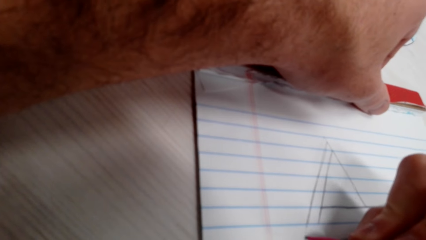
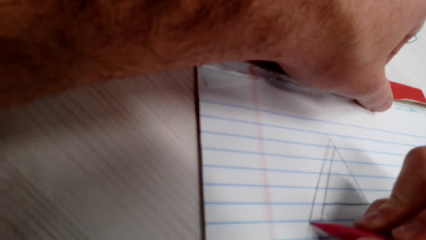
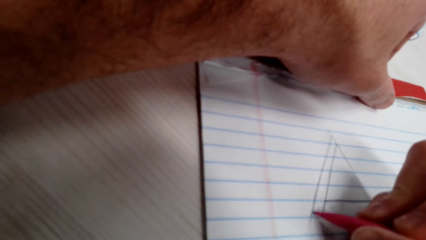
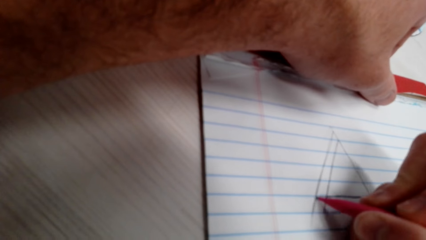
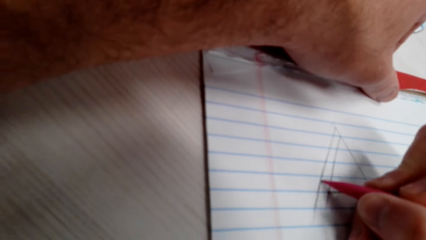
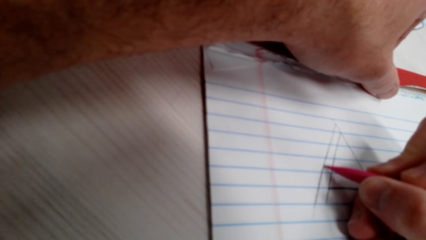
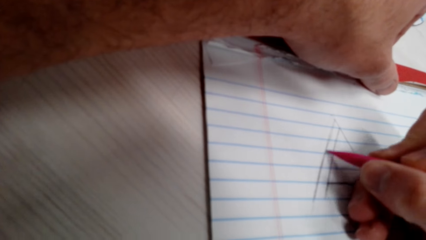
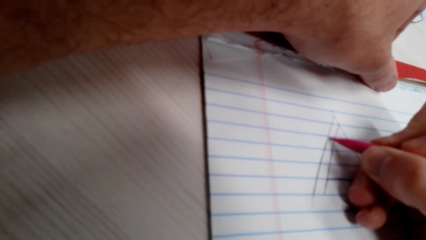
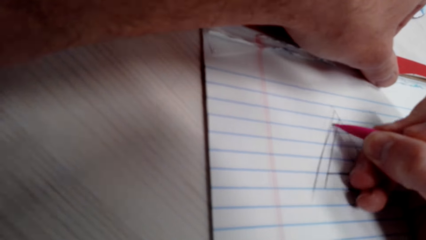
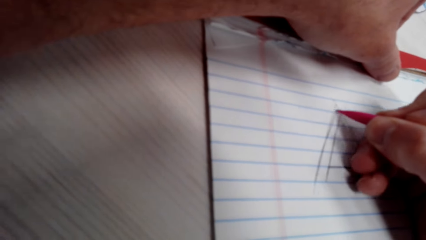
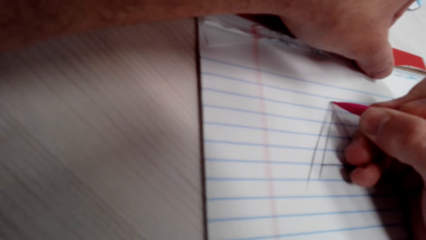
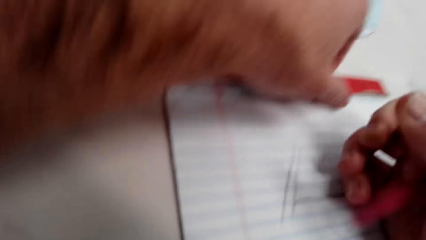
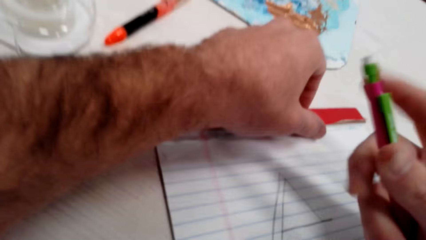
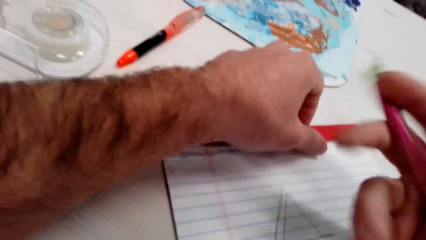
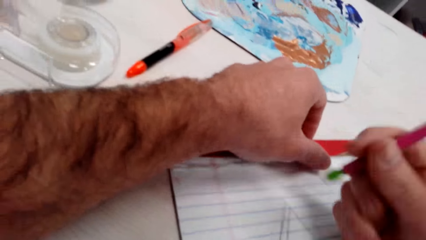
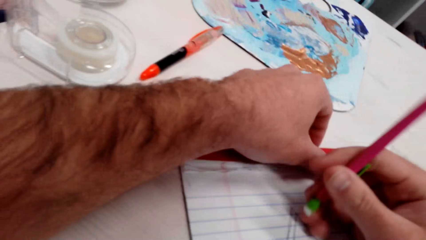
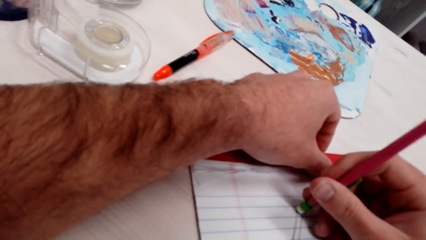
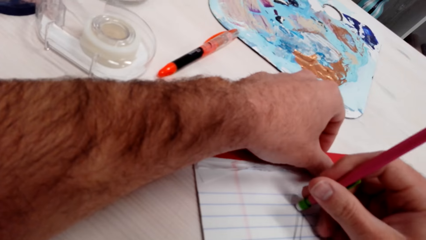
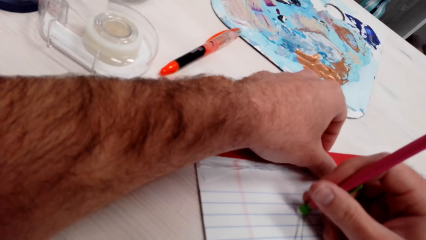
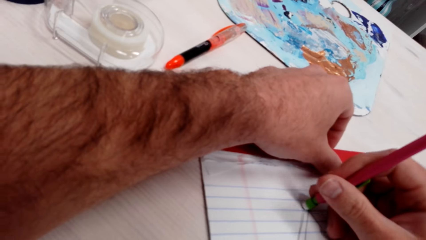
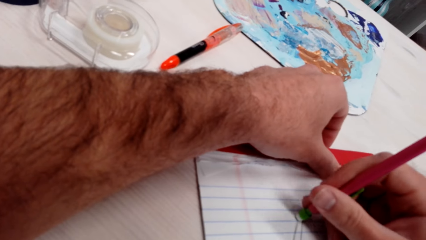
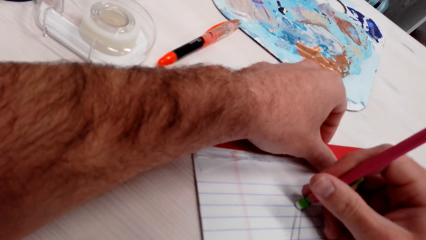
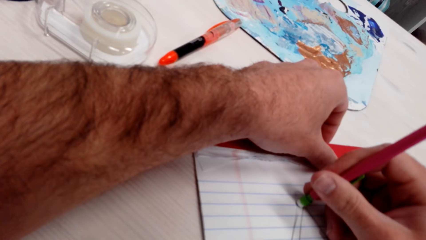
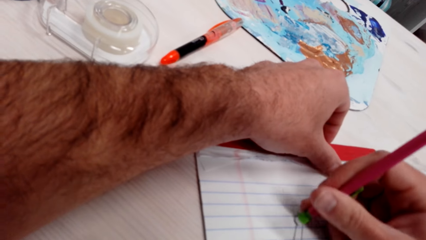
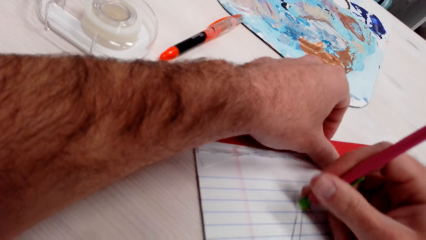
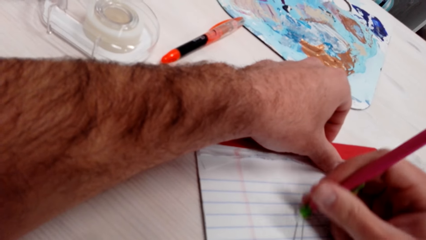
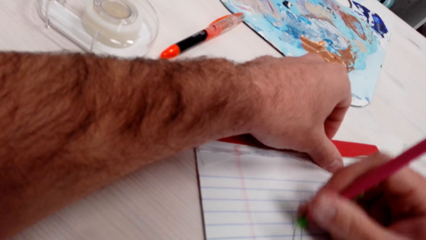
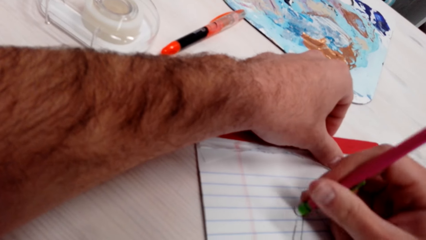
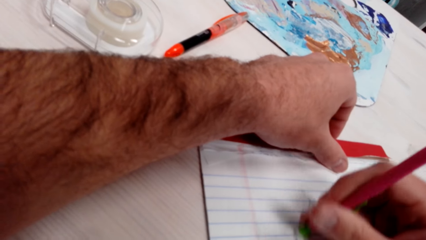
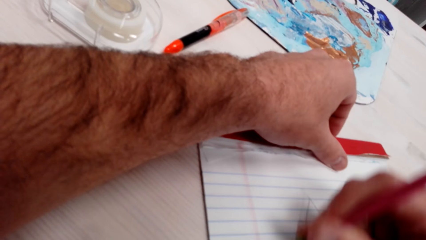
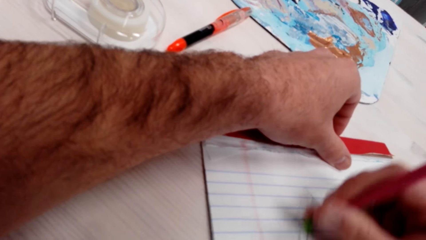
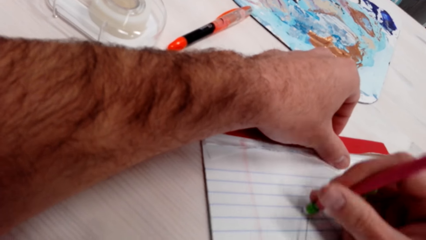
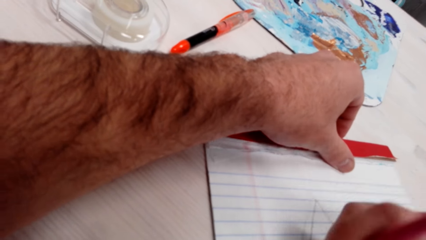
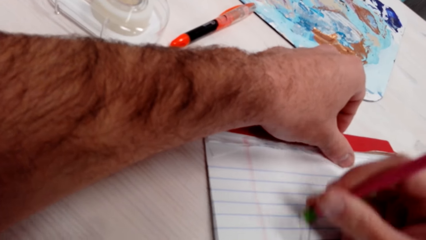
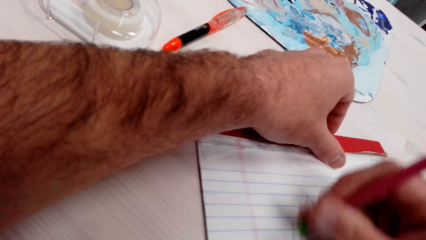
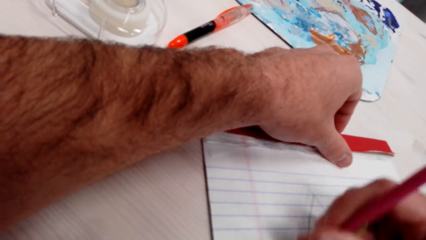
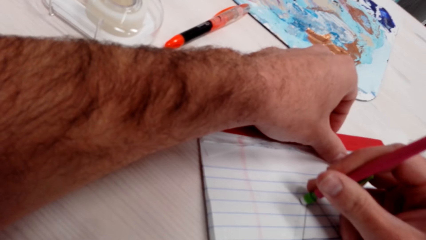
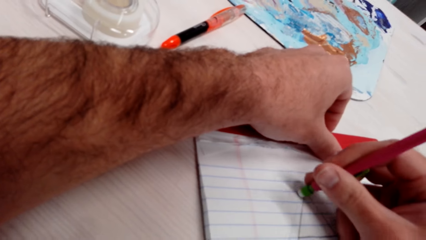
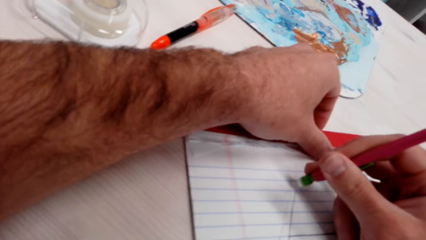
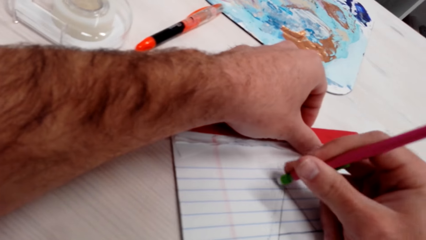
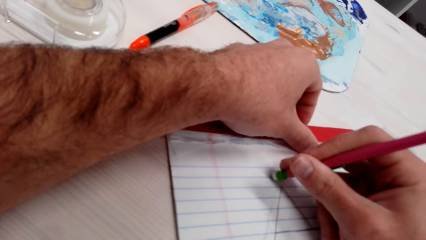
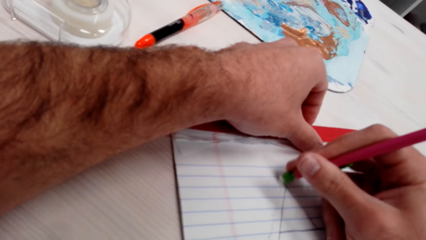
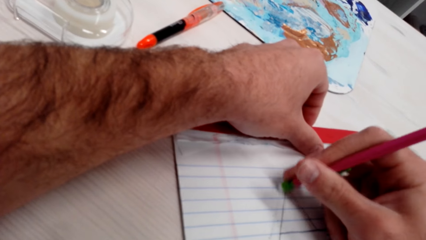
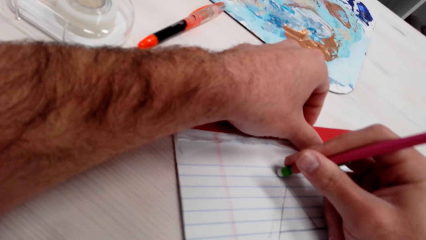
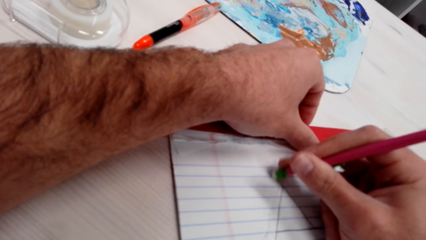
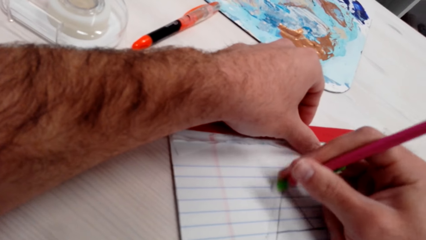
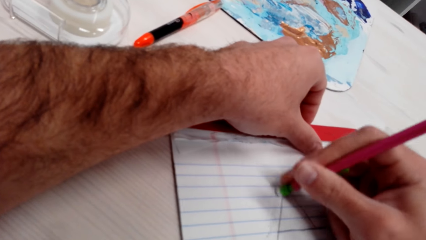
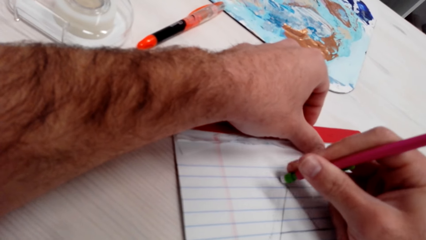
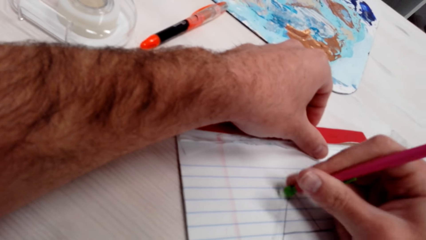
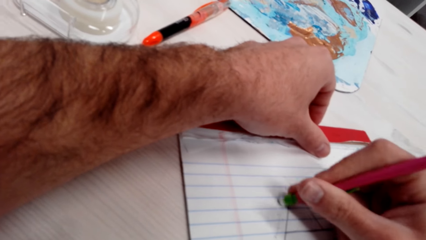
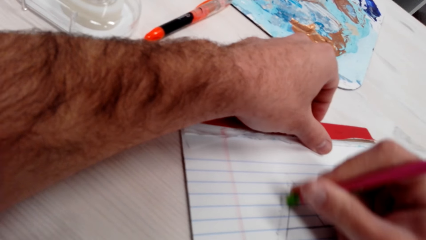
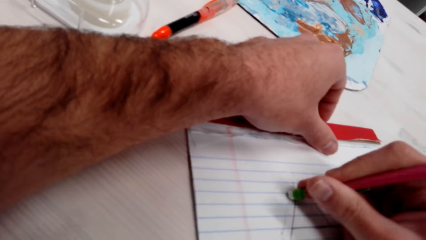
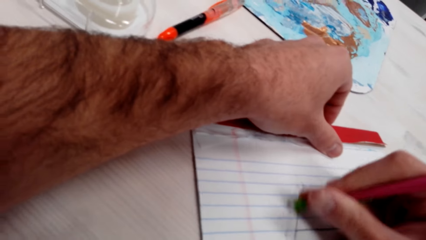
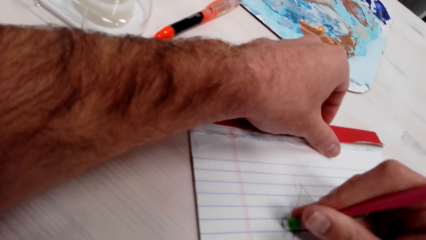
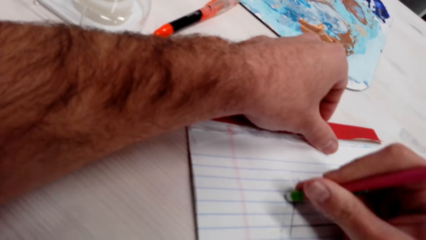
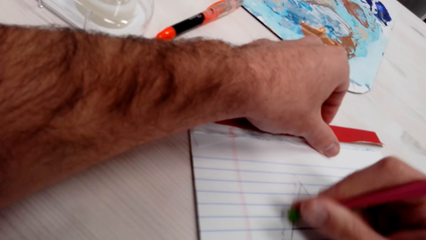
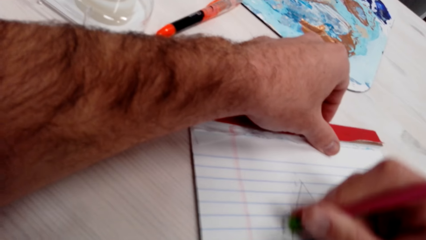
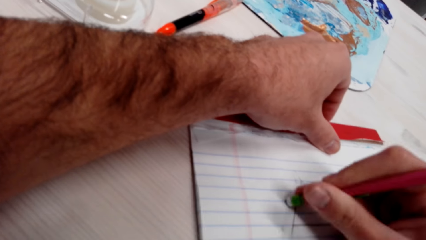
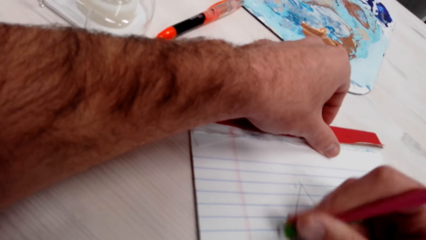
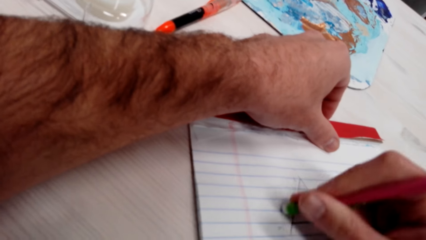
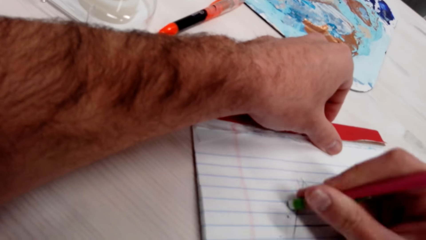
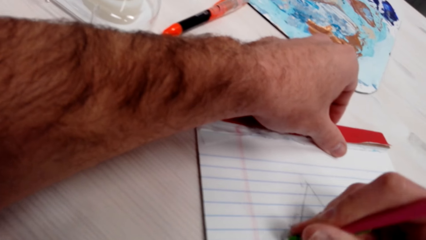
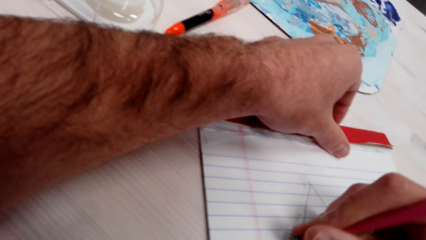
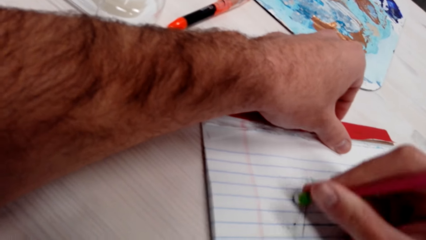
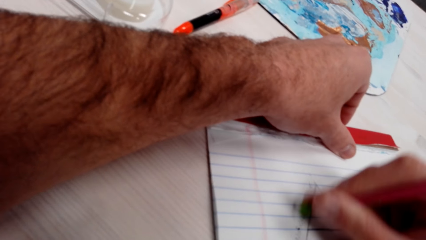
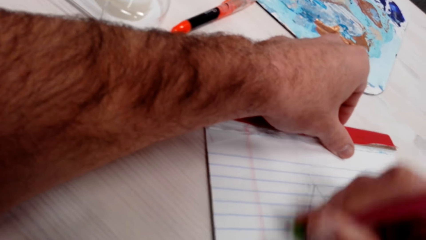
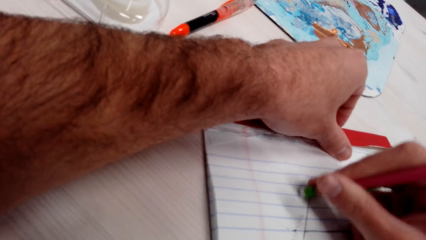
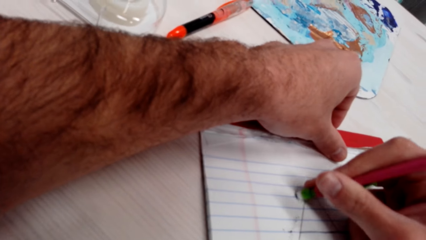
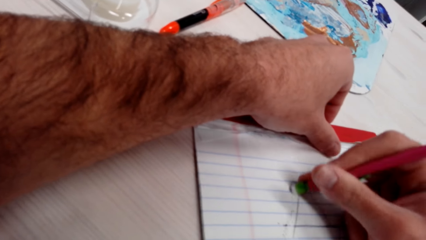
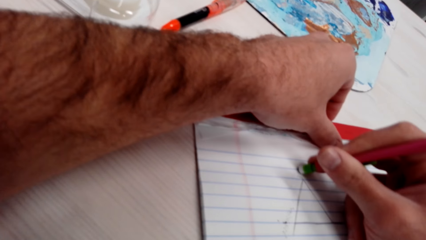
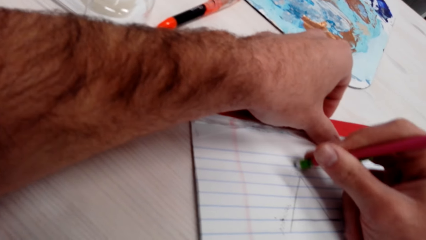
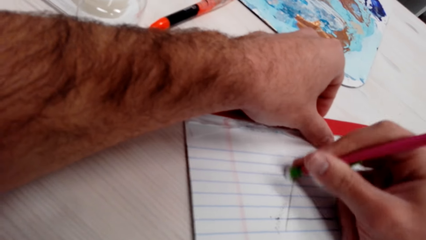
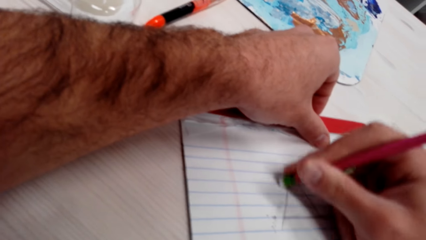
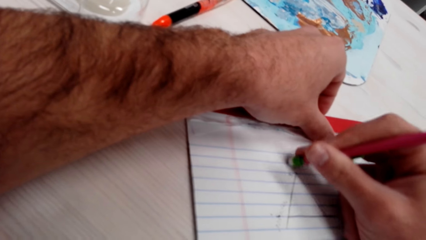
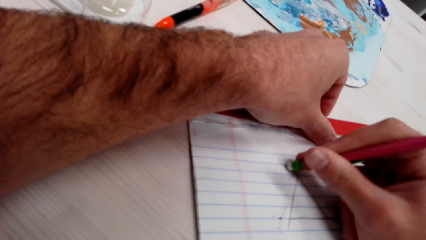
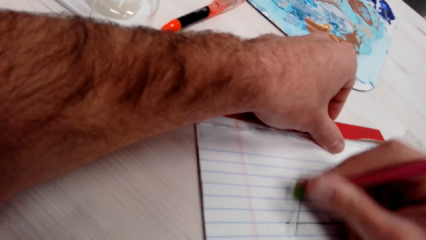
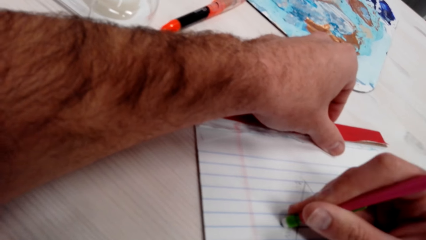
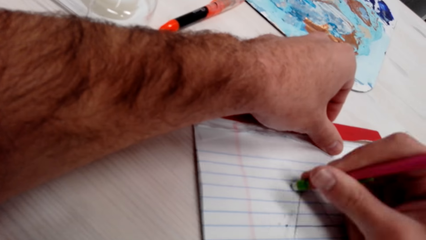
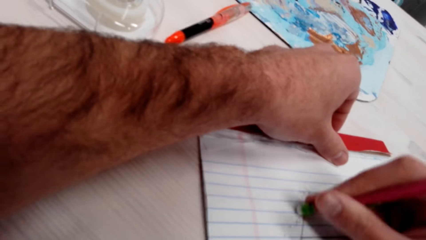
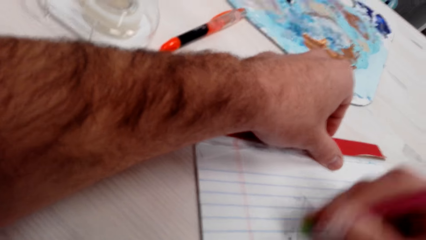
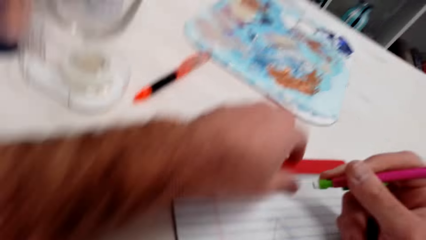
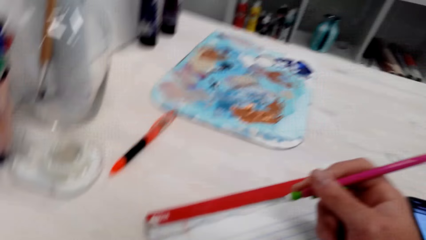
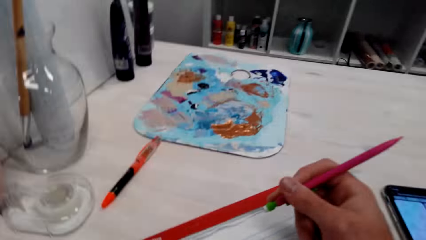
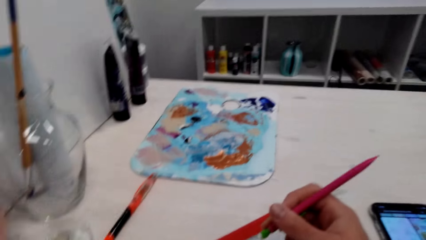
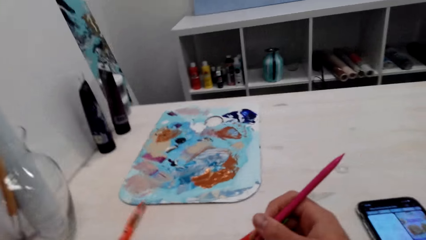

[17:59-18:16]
The camera wearer erases some drawings.
